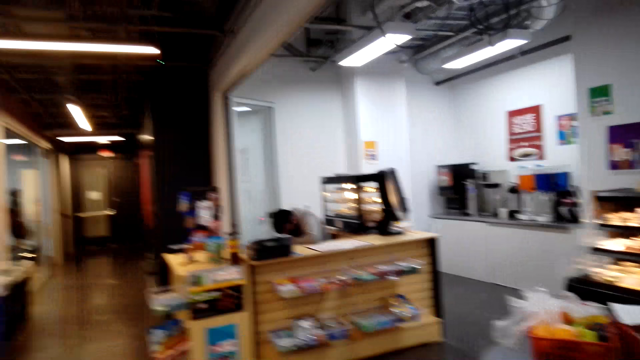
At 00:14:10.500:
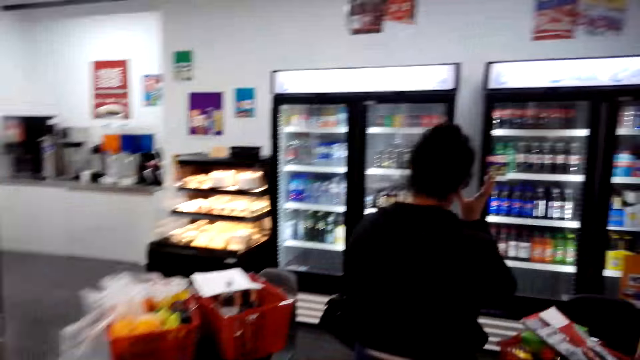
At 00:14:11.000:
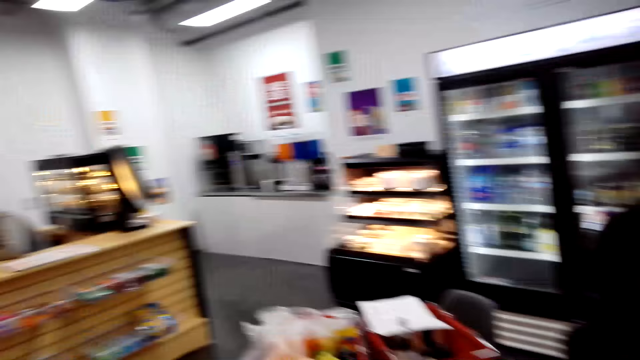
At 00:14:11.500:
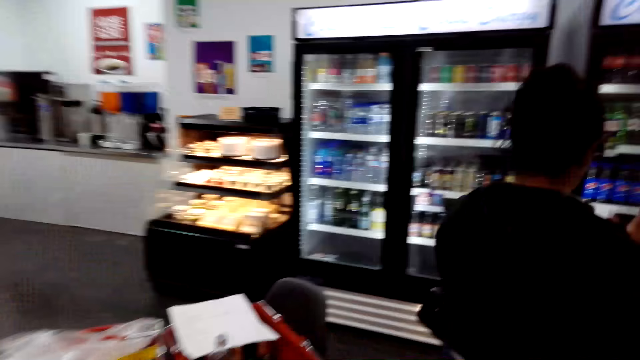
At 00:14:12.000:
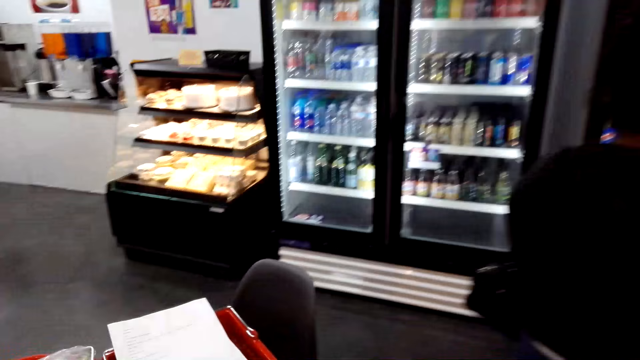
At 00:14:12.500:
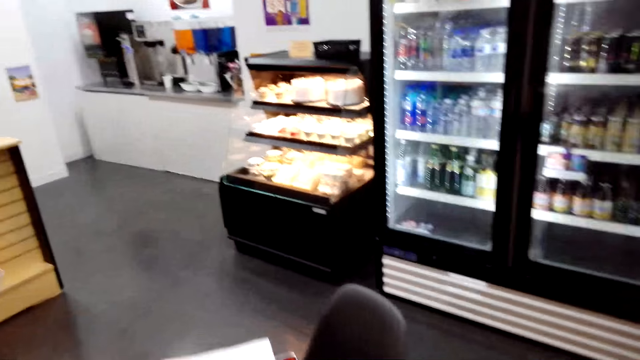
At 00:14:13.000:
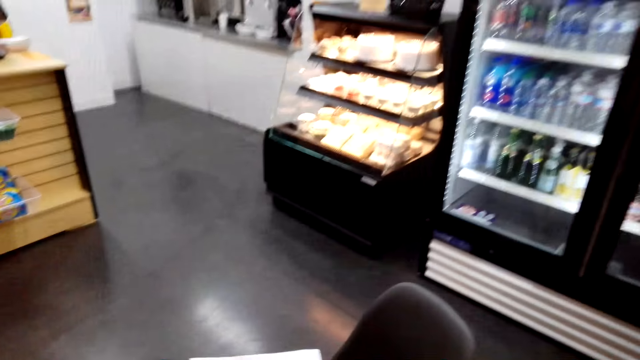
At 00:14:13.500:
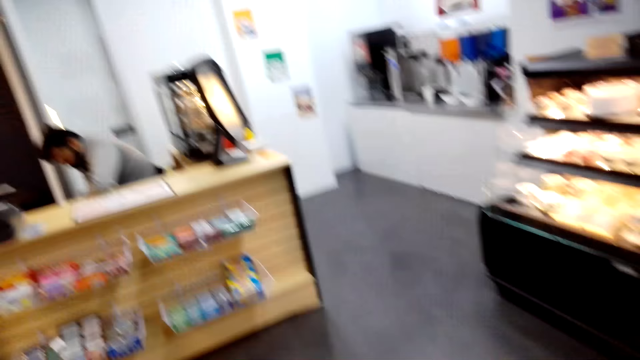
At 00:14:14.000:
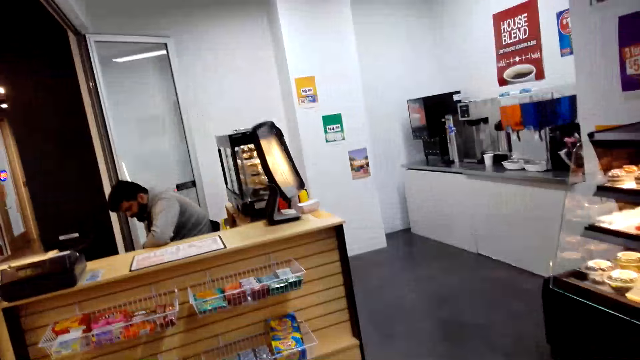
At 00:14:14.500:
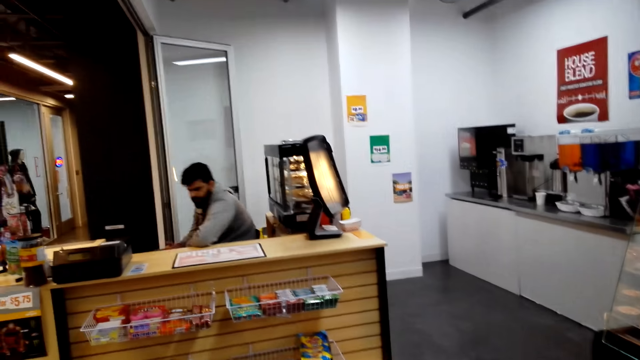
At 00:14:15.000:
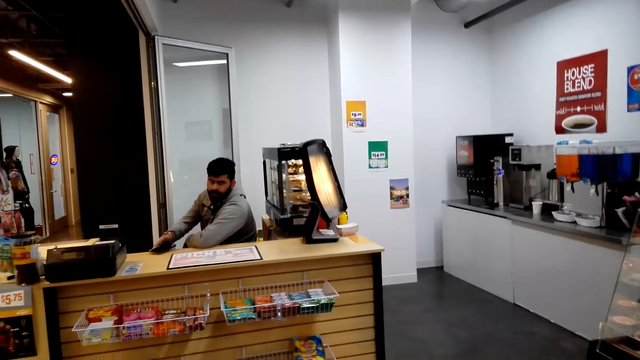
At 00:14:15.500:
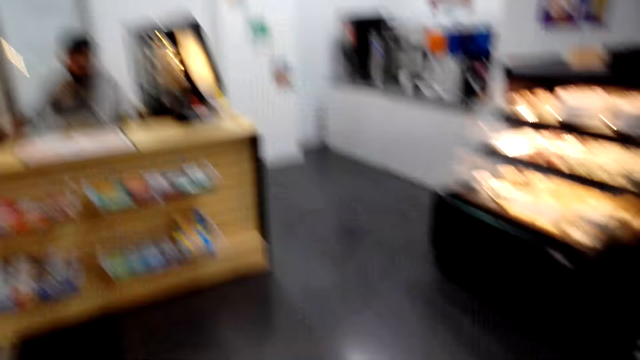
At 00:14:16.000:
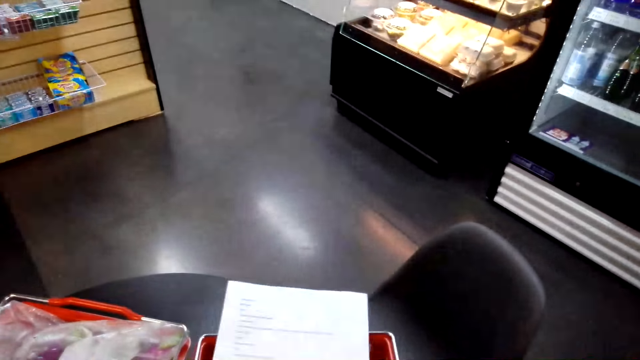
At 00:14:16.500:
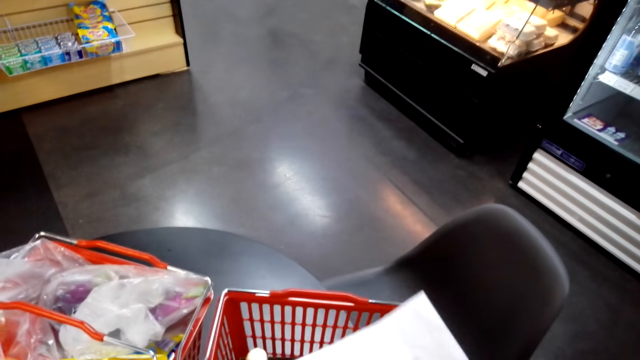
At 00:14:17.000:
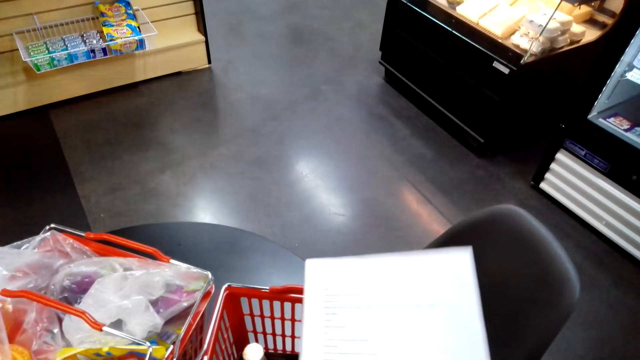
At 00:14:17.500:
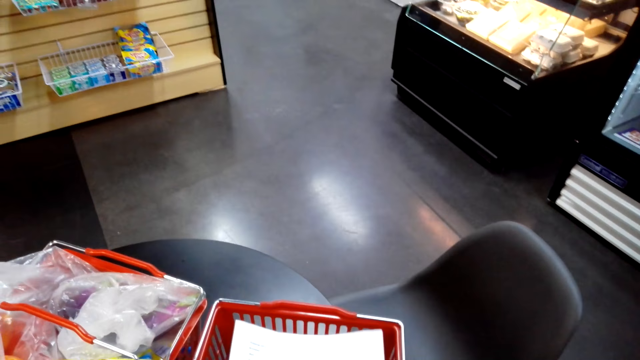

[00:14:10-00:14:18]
The camera wearer looks around. A cashier stares at the floor. The camera wearer interacts with the cashier. The cashier looks around. The camera wearer takes the shopping list from the basket.

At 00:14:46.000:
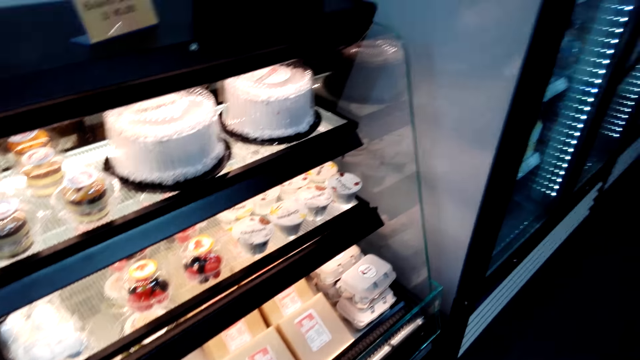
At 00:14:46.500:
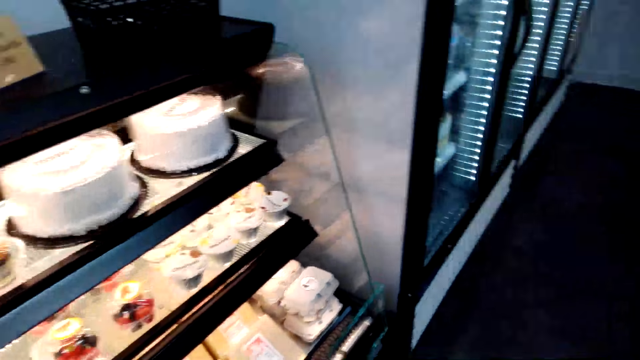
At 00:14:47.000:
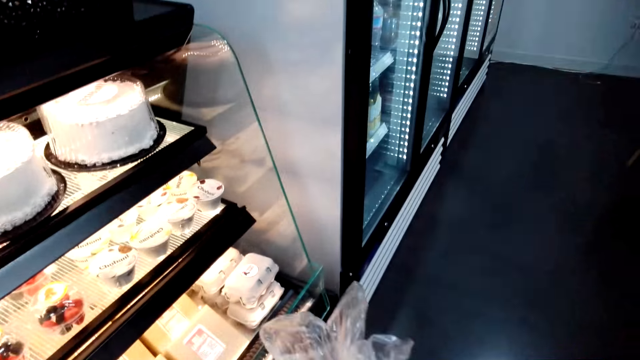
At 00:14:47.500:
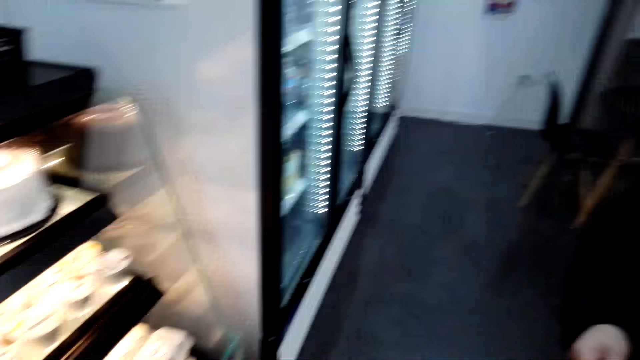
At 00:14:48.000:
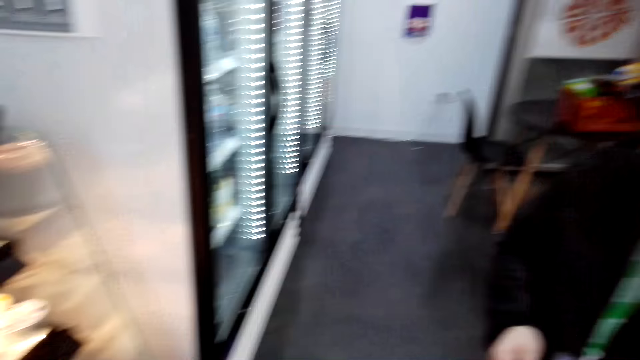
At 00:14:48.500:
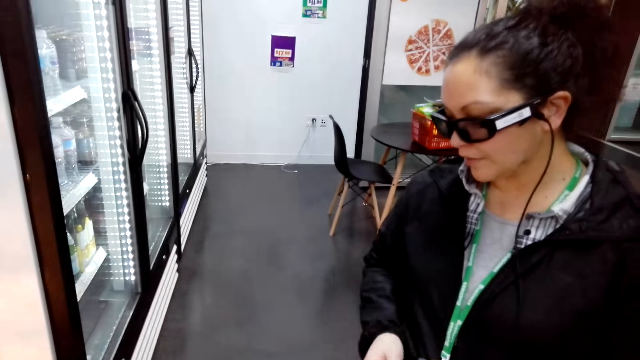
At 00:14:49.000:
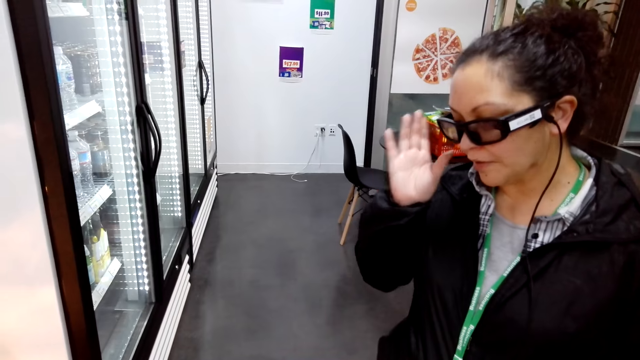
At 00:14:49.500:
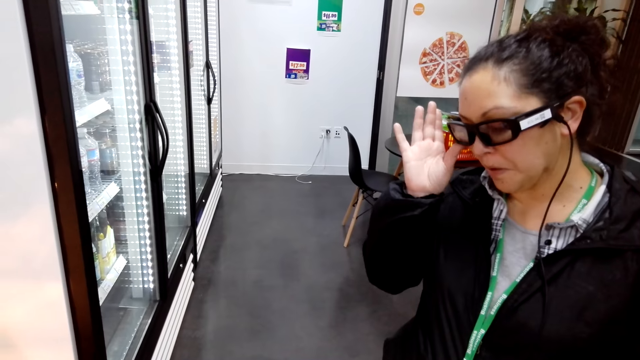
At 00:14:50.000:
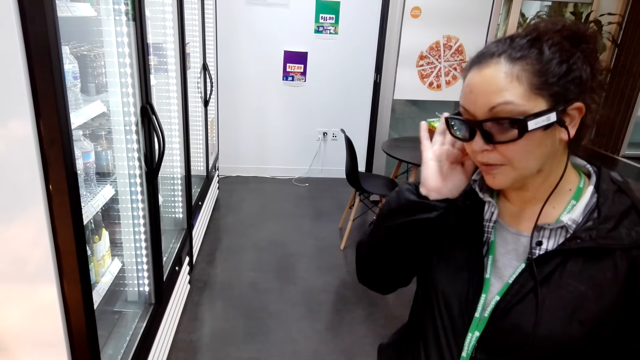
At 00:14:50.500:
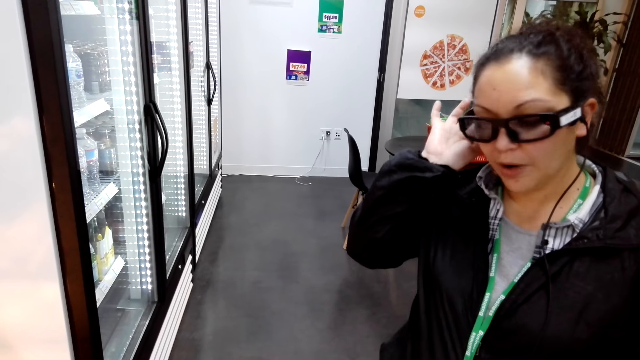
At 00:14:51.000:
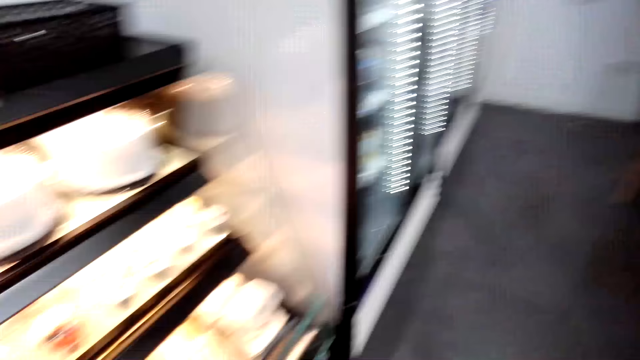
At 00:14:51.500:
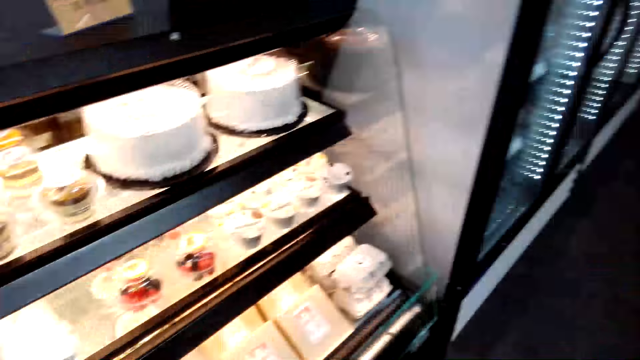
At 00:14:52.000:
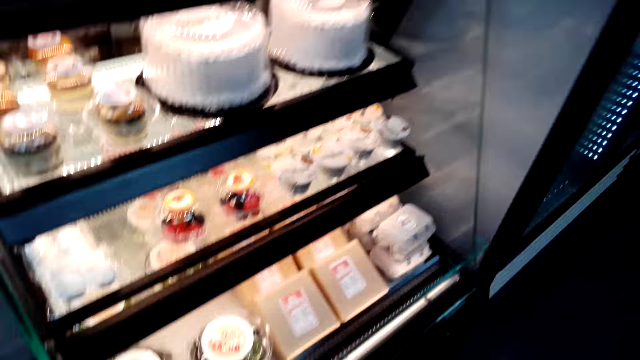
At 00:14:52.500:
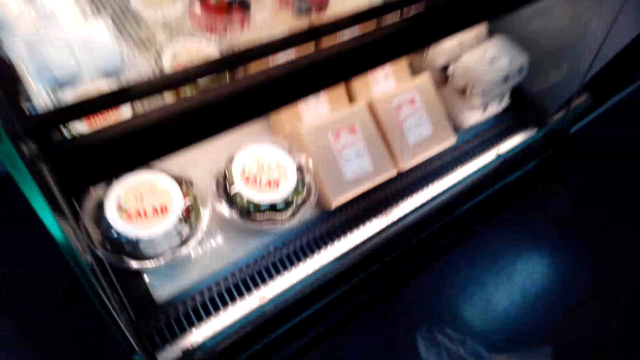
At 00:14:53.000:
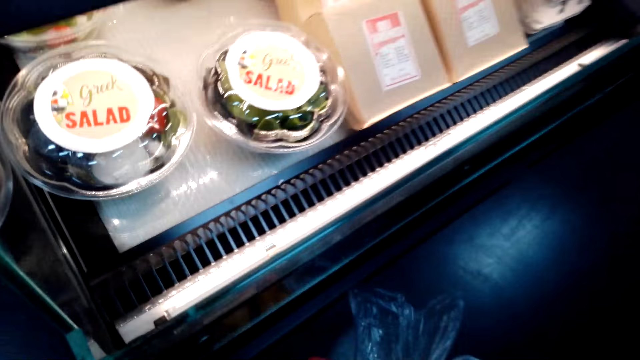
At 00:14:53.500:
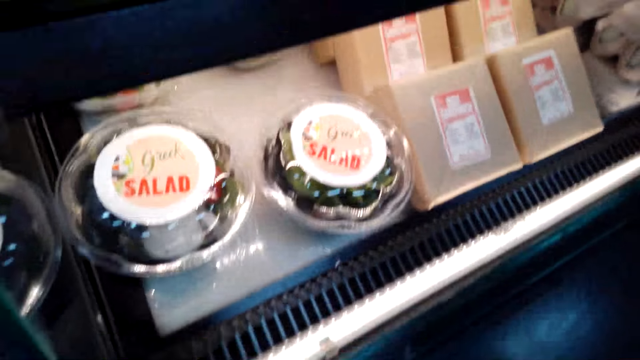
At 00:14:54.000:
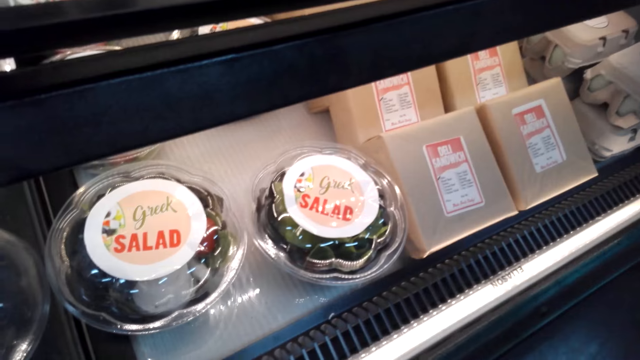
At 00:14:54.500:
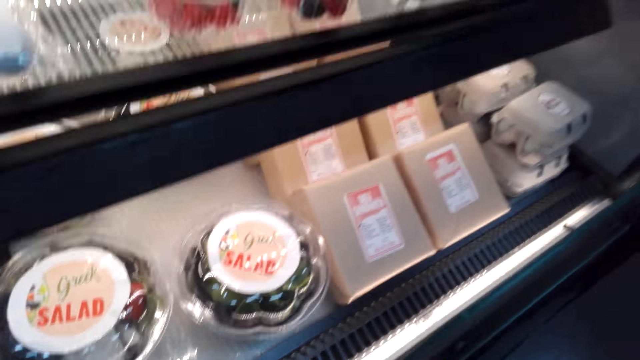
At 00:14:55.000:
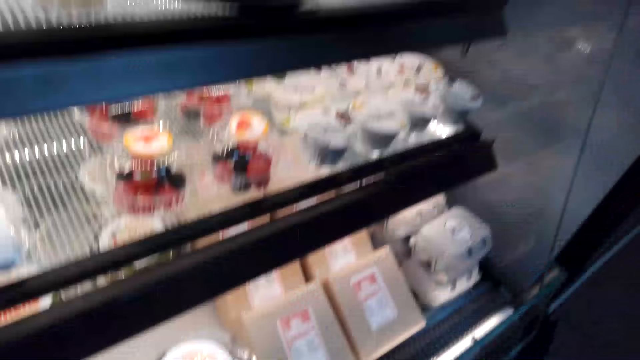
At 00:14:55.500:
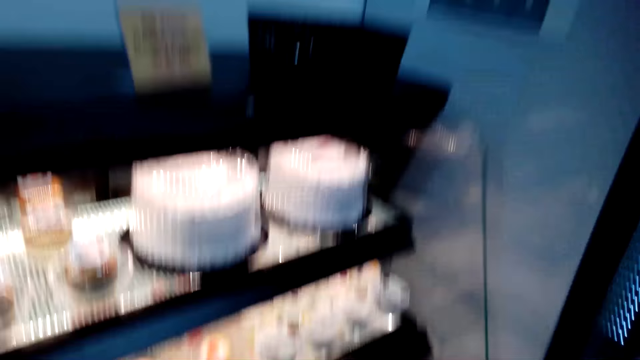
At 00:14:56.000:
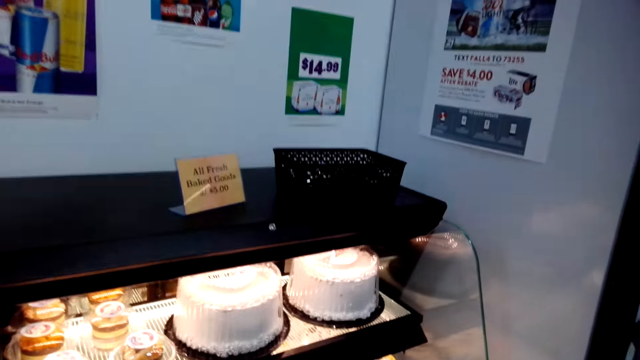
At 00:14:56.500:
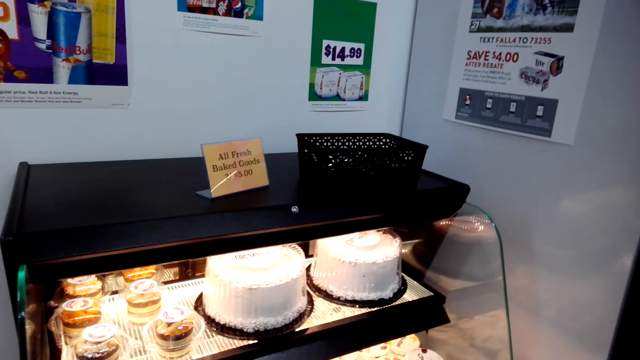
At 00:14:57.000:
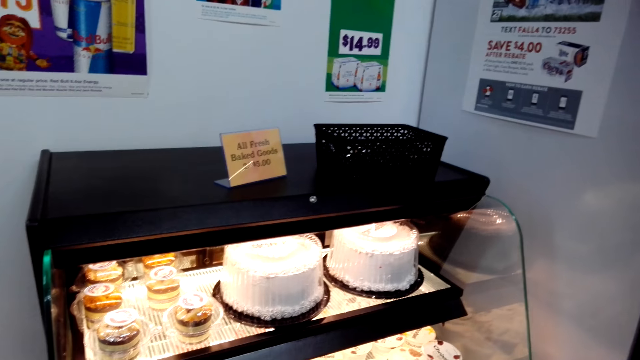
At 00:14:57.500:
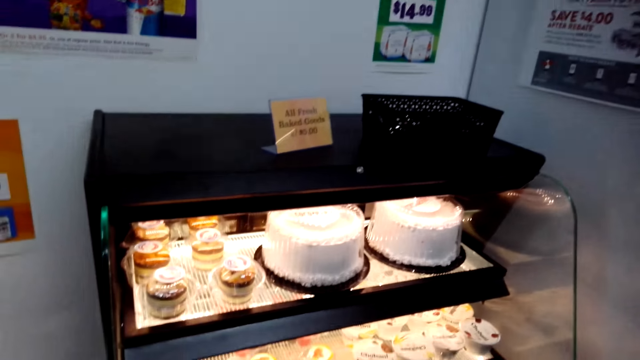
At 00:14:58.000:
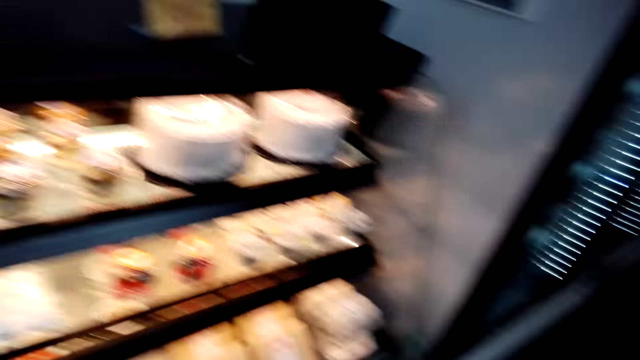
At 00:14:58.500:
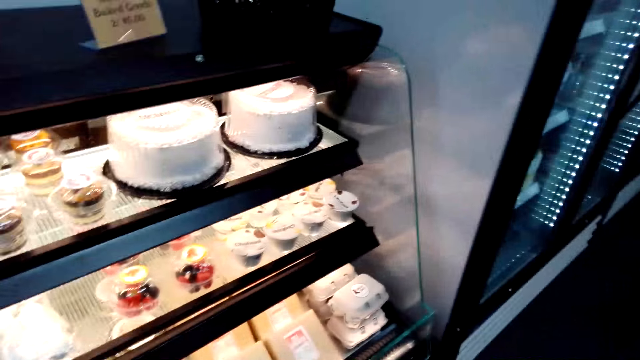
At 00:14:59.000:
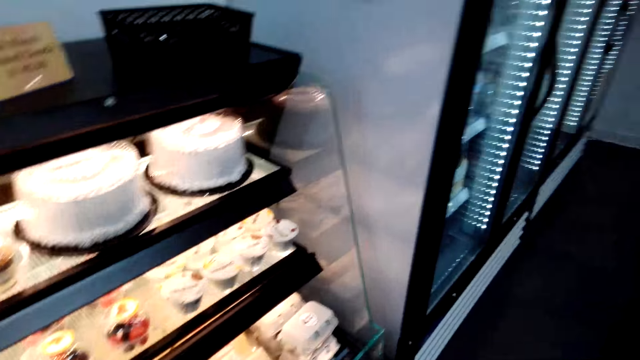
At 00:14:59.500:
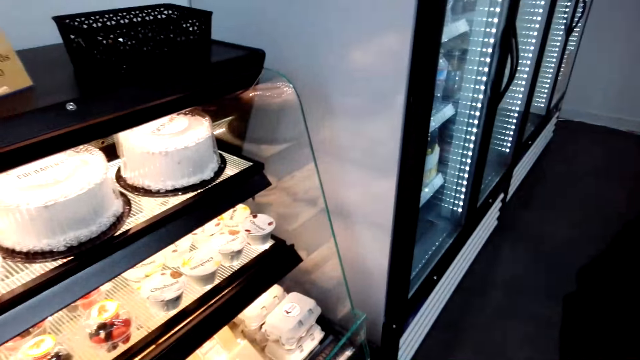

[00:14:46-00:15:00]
The camera wearer looks around. A woman adjusts the spectacles with the right hand. The woman touches the head. The camera wearer looks into the baked good stand. They stare at the cakes.
